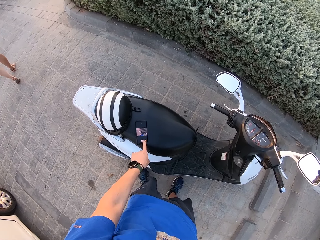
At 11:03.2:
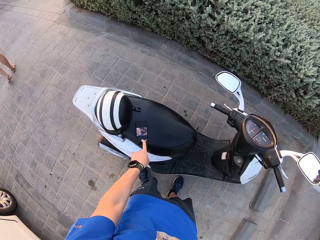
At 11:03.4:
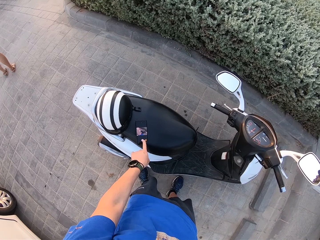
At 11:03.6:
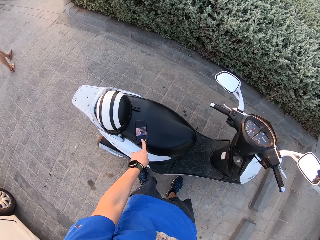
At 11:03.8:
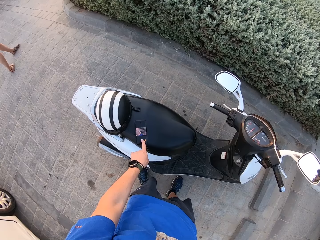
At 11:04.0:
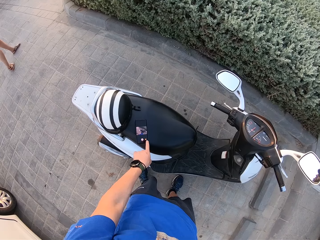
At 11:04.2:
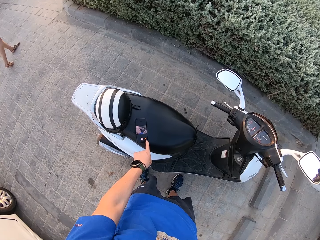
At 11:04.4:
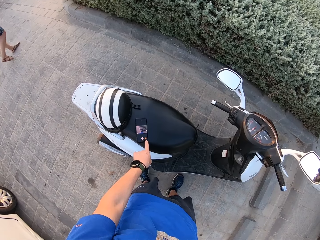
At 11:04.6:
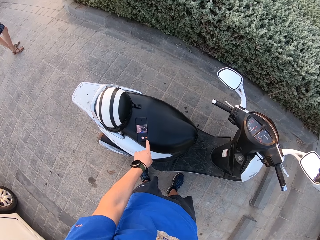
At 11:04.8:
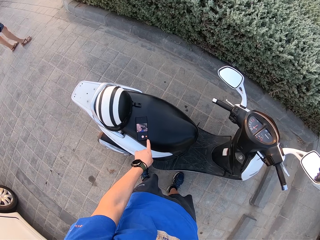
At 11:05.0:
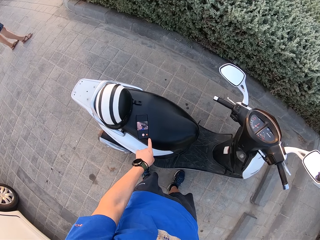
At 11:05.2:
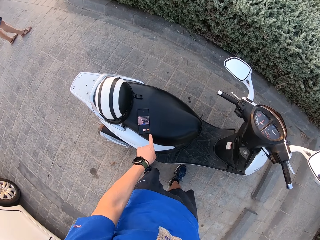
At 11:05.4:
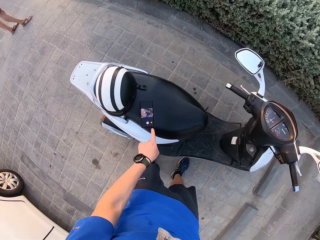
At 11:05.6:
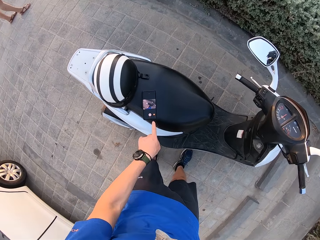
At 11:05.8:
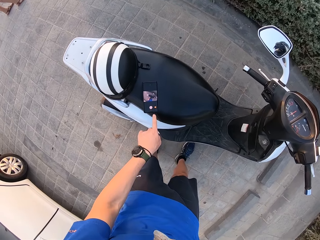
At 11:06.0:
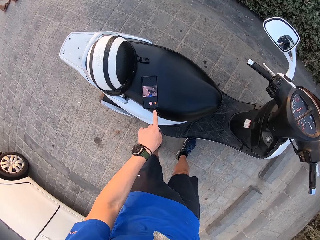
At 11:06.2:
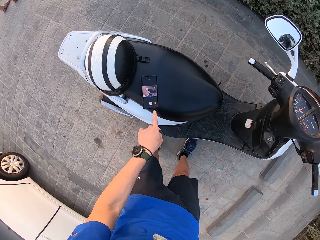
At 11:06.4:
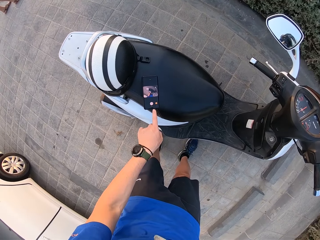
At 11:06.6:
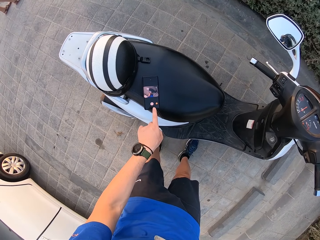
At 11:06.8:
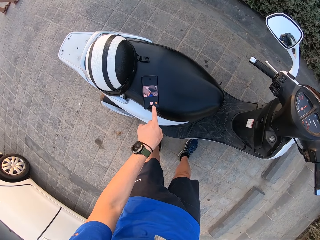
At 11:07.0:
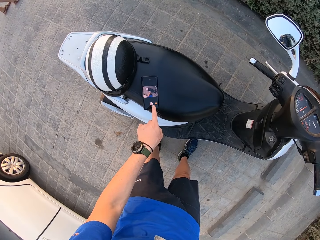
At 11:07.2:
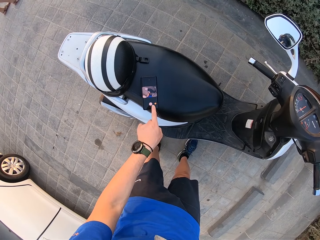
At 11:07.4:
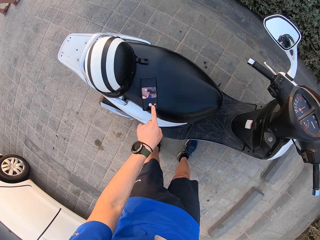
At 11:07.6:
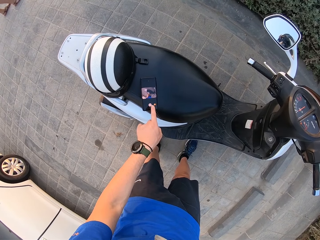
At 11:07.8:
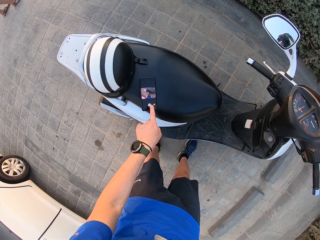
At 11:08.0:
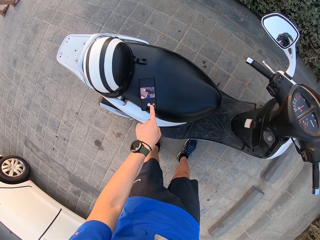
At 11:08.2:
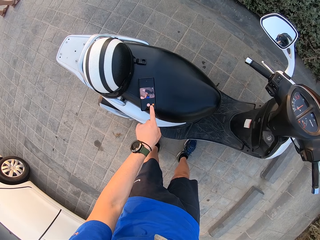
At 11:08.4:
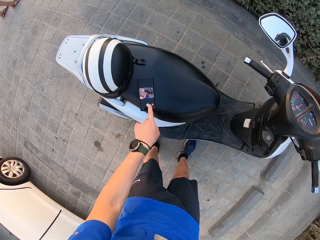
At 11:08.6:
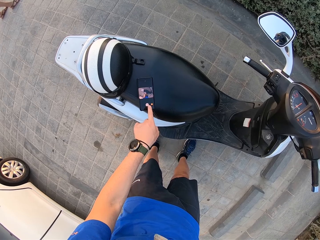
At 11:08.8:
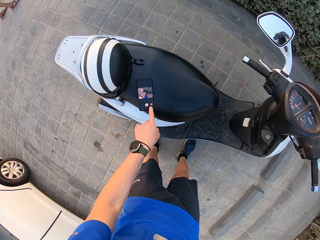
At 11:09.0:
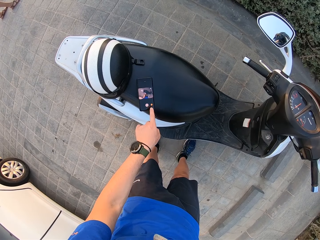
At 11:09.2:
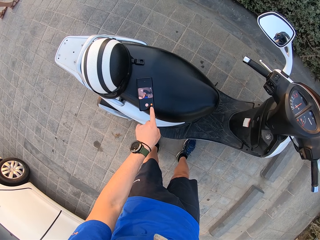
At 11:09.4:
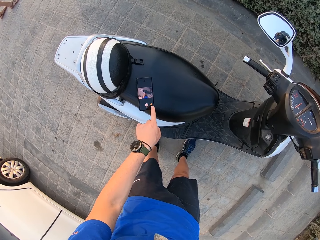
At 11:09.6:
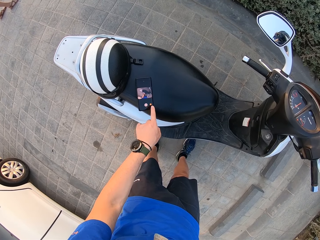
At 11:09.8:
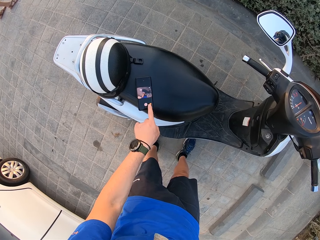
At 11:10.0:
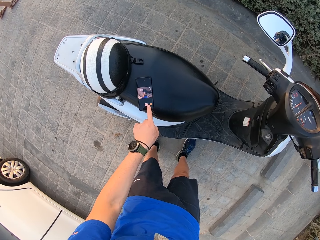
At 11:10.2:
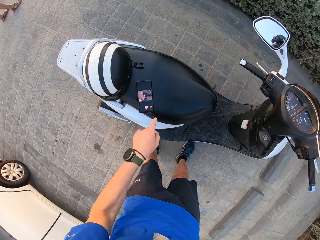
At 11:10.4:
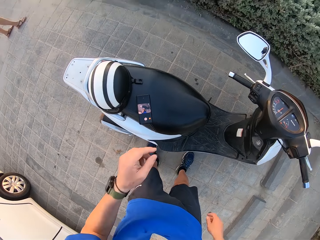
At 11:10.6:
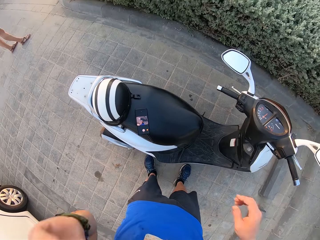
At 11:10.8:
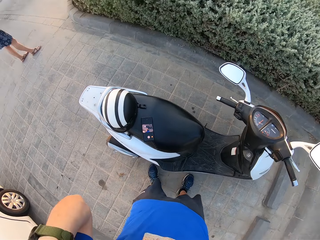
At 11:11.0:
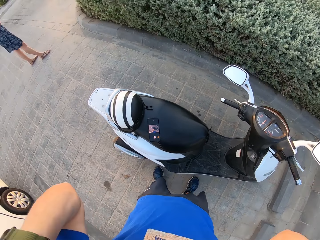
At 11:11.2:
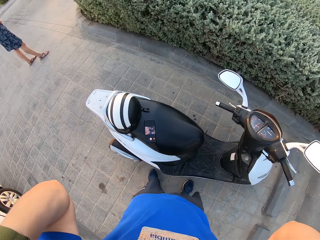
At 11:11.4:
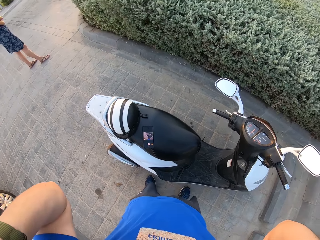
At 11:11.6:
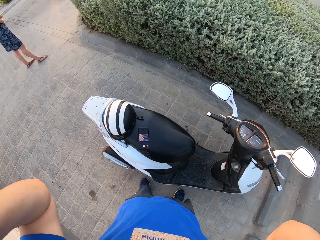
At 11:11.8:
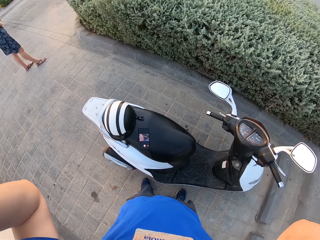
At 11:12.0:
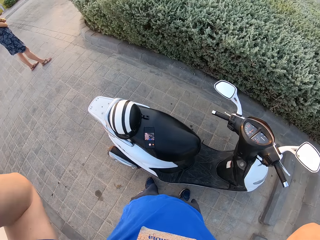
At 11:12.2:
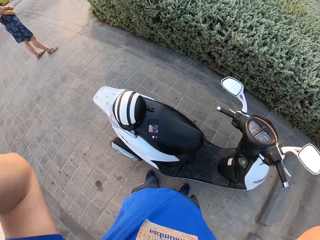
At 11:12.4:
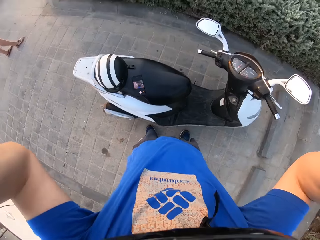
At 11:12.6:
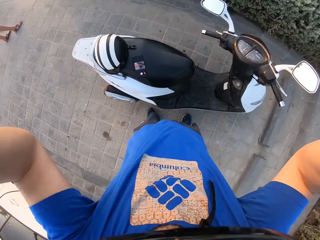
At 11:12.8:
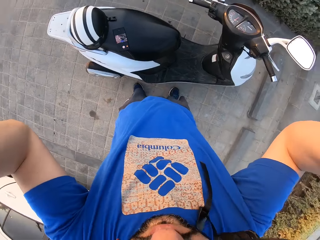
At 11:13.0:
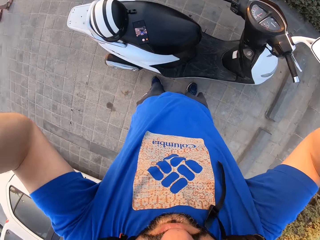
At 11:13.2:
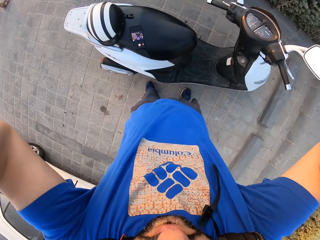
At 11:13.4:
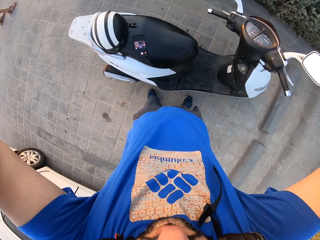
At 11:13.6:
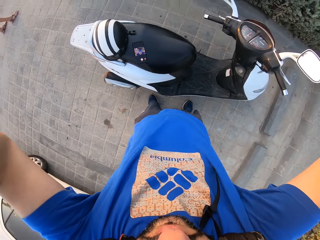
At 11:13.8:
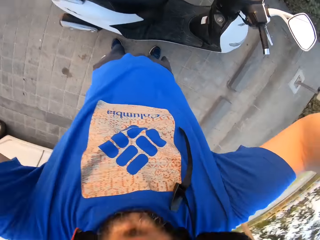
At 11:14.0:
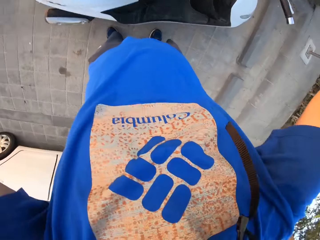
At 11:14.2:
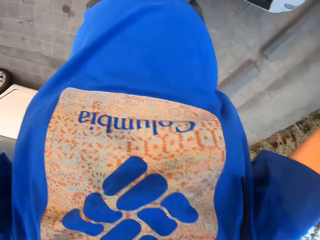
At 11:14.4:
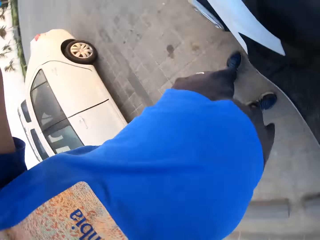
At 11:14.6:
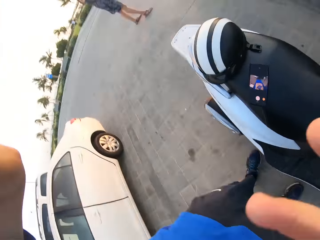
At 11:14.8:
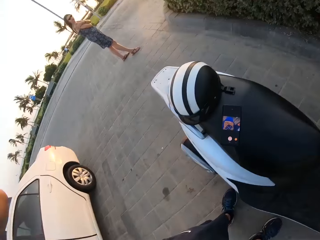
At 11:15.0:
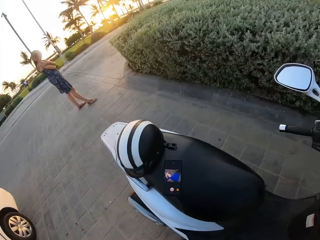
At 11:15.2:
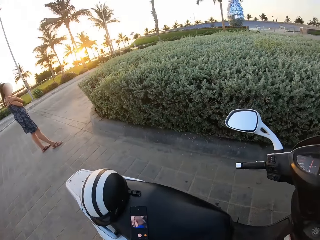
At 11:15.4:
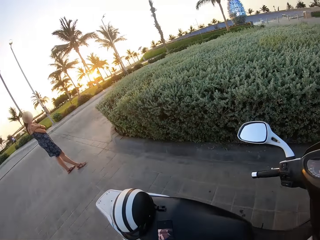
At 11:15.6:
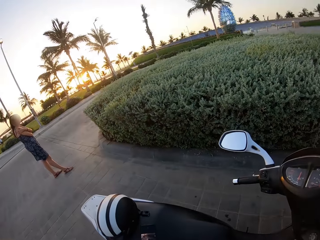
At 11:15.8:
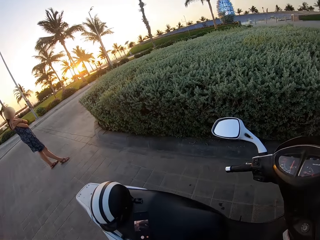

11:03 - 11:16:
The camera wearer raises both hands towards something. They adjust the camera.

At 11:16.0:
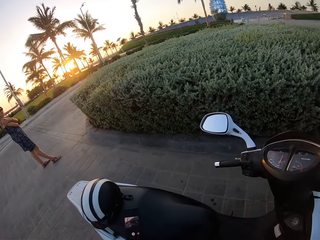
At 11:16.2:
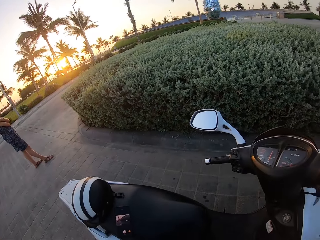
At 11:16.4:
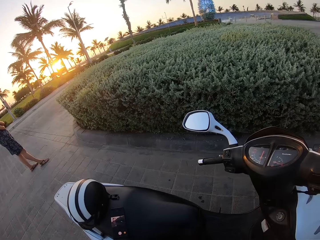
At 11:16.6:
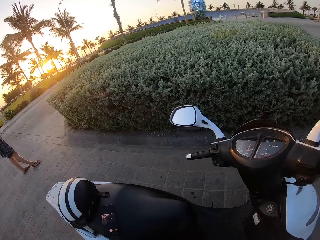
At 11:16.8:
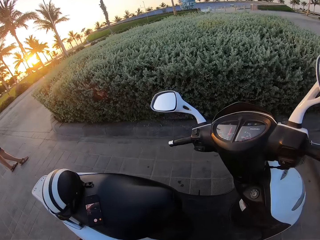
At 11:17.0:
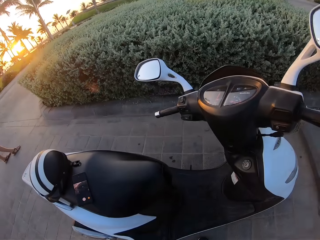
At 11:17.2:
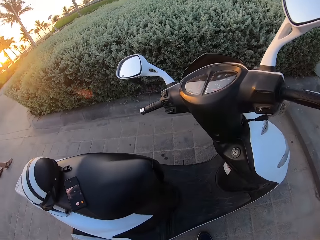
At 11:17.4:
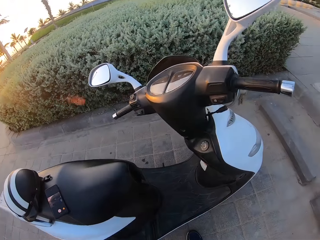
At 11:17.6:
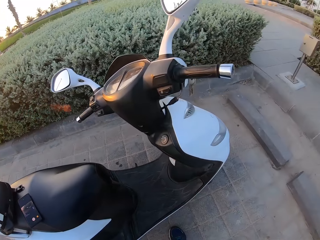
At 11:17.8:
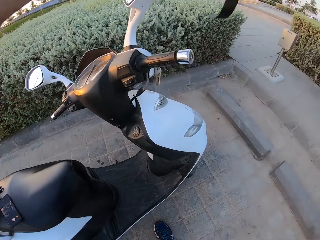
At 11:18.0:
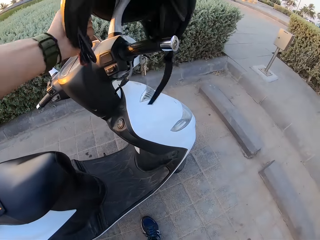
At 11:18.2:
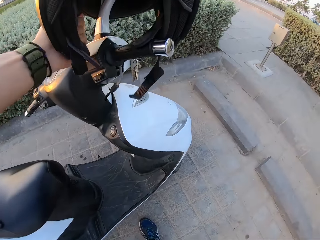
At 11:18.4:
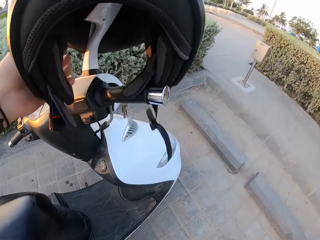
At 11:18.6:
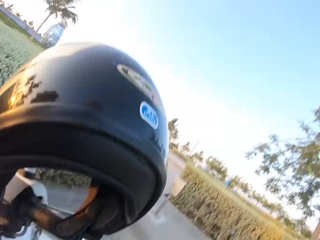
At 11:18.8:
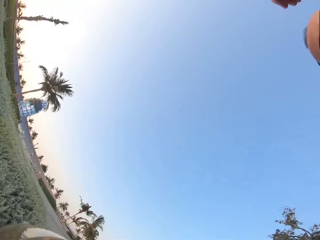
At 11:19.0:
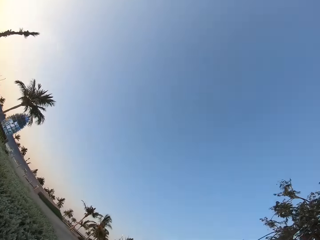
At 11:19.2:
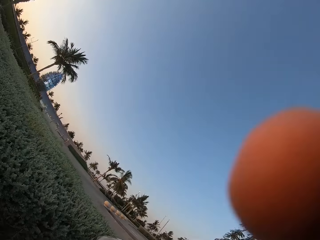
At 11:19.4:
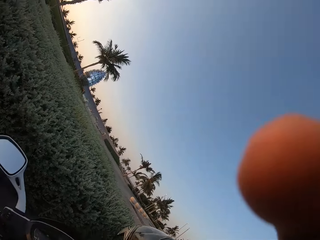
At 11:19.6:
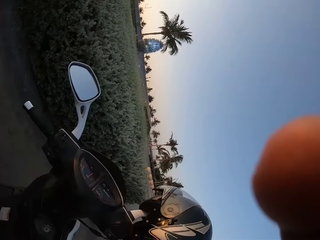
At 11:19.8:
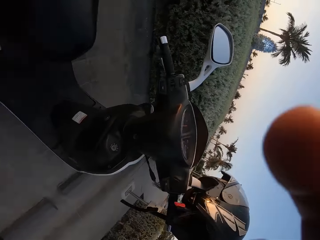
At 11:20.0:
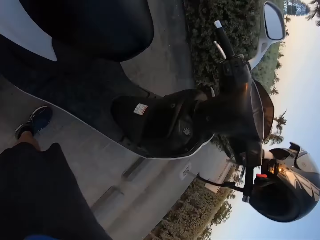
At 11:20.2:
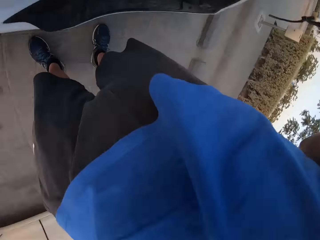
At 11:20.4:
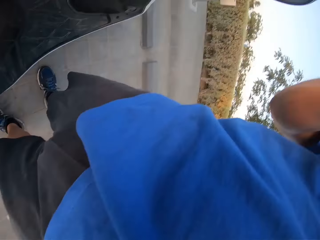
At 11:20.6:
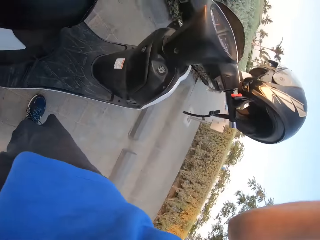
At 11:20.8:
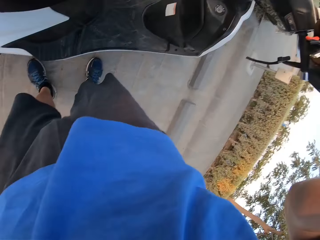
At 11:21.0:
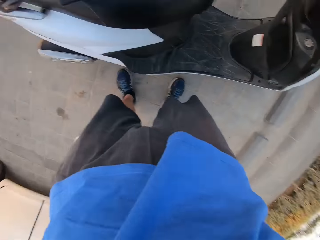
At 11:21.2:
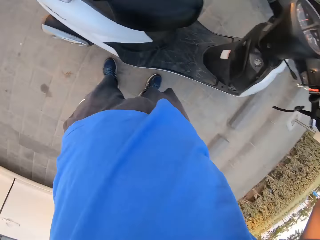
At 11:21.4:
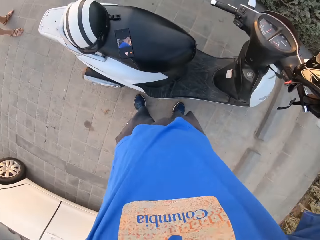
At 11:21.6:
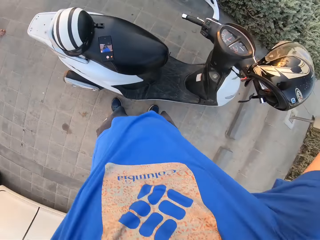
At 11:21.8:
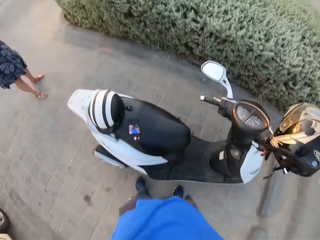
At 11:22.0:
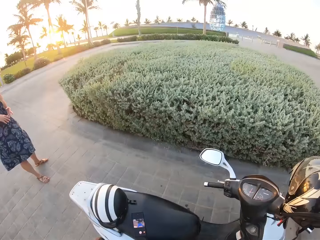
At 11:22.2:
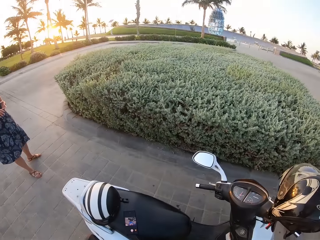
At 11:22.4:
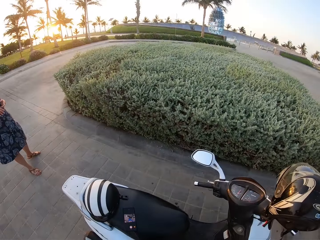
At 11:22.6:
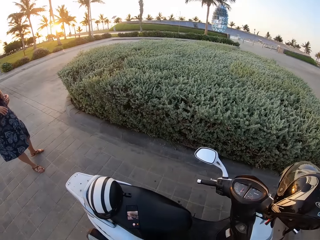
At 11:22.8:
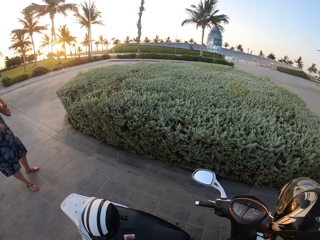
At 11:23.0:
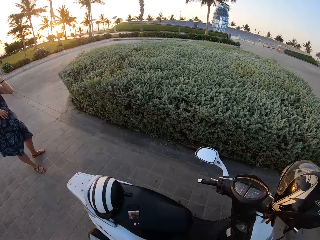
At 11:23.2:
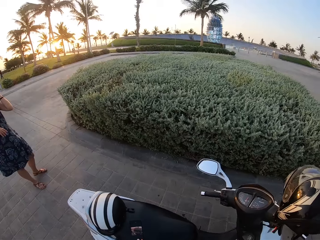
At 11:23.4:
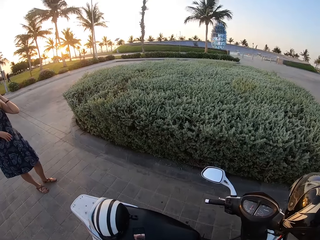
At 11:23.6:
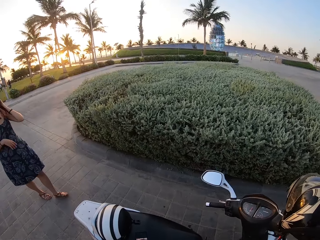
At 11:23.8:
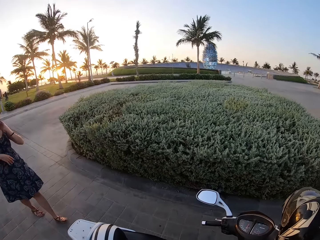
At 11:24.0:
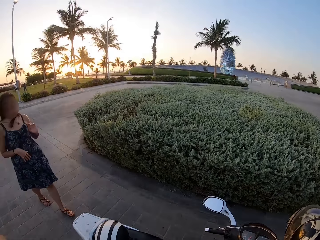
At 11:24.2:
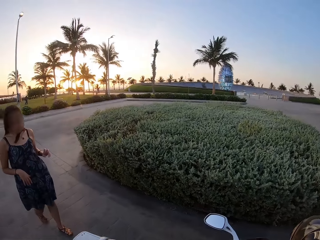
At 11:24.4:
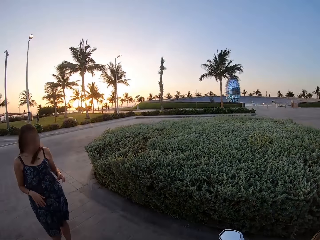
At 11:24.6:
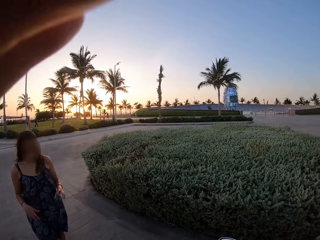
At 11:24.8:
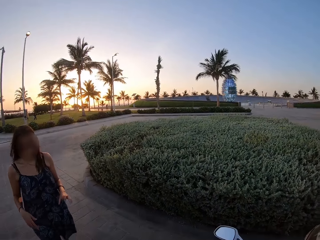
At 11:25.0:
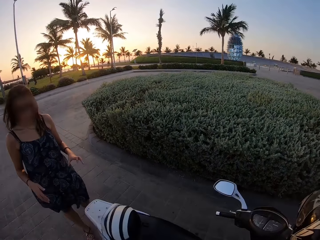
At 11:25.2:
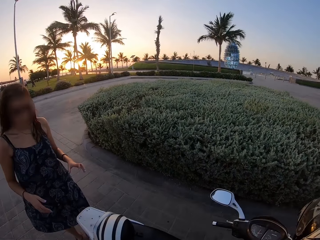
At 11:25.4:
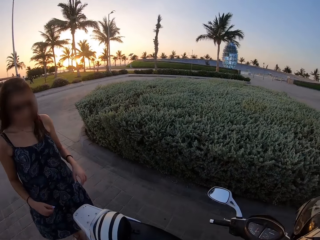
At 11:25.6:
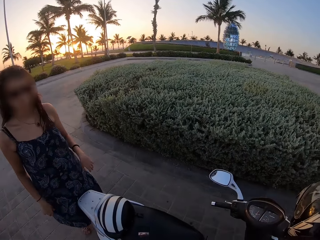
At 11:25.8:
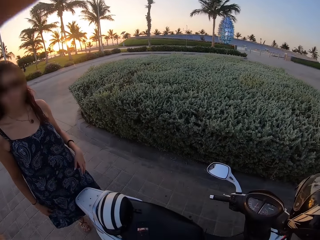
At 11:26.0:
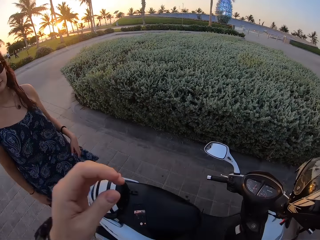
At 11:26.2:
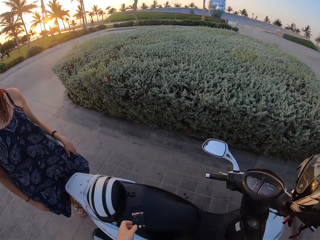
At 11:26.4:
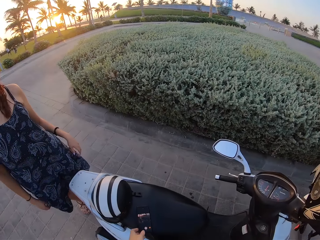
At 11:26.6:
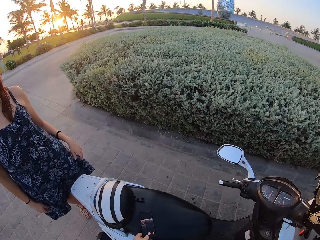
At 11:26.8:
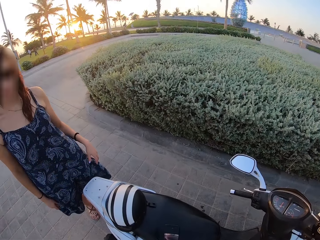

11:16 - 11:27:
The camera wearer looks at a lady. They place the helmet on the motorcycle seat. They tilt the camera. The lady moves around. The camera wearer looks at the lady. They withdraw both hands from the camera.
